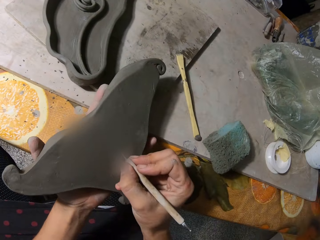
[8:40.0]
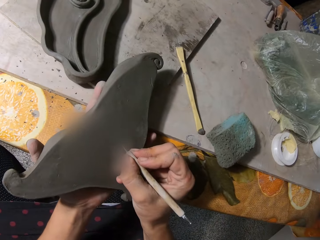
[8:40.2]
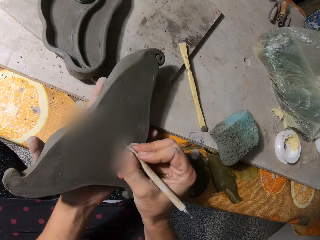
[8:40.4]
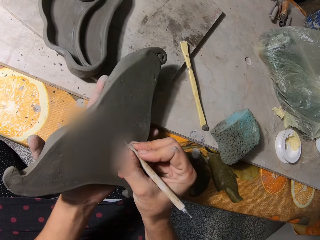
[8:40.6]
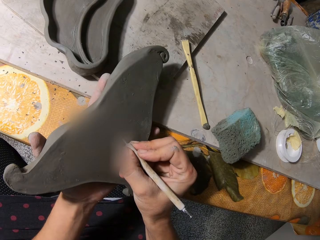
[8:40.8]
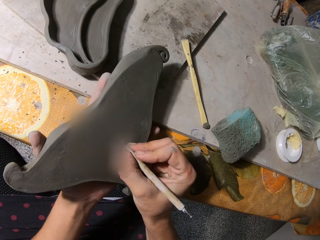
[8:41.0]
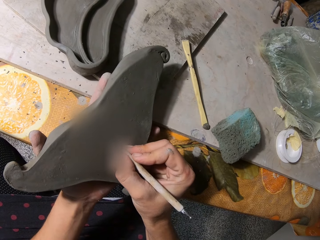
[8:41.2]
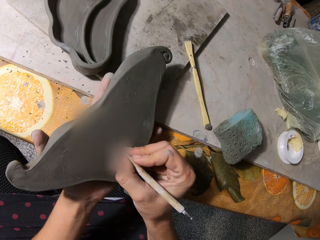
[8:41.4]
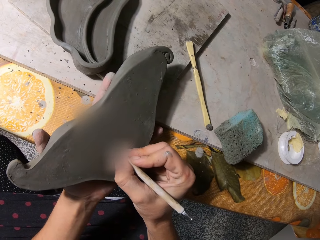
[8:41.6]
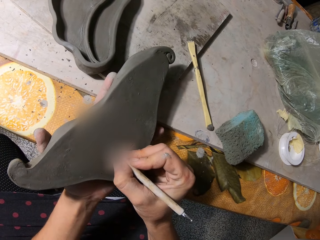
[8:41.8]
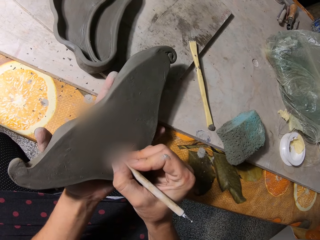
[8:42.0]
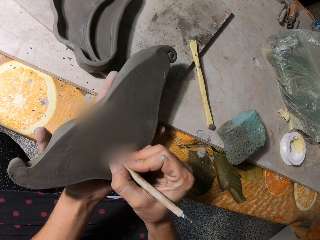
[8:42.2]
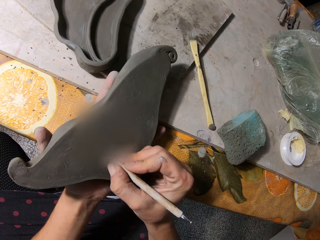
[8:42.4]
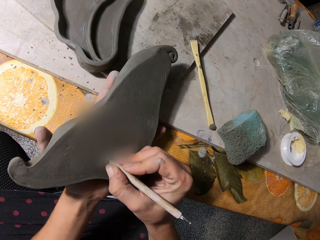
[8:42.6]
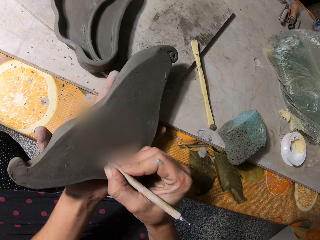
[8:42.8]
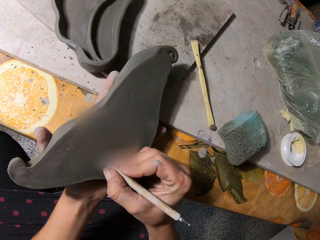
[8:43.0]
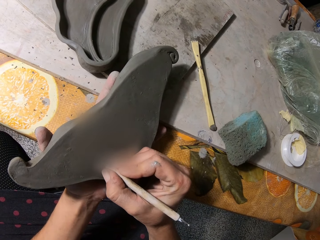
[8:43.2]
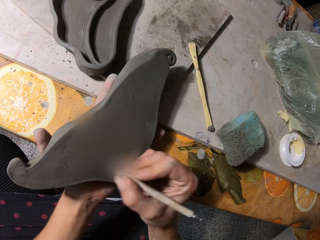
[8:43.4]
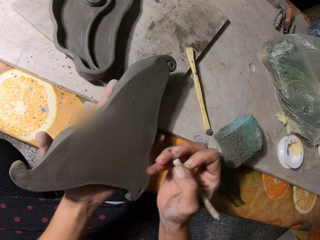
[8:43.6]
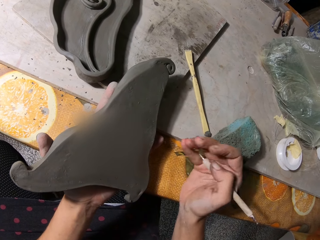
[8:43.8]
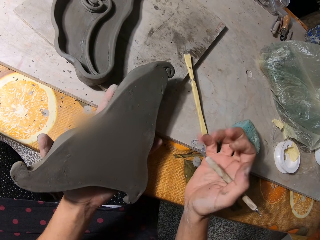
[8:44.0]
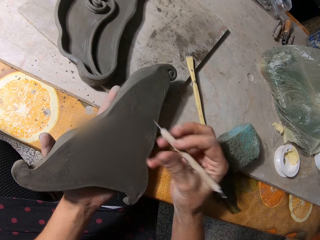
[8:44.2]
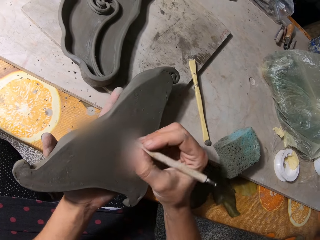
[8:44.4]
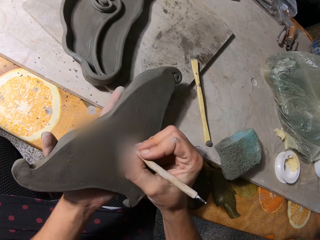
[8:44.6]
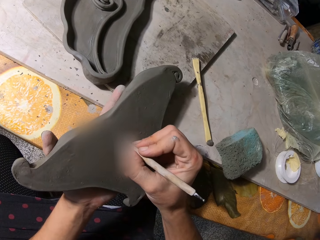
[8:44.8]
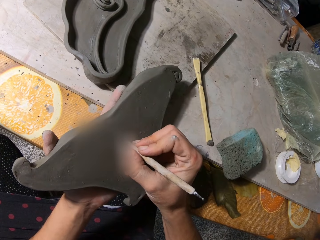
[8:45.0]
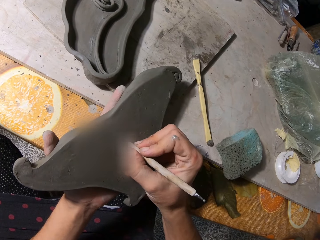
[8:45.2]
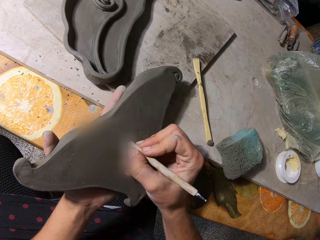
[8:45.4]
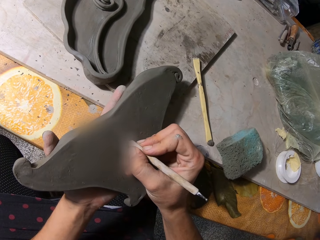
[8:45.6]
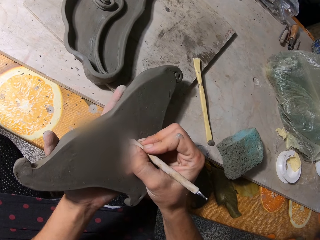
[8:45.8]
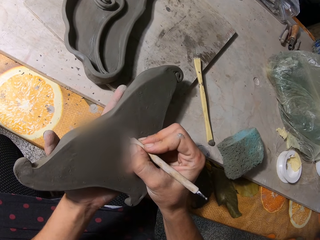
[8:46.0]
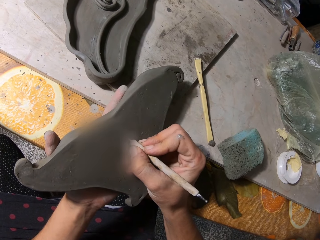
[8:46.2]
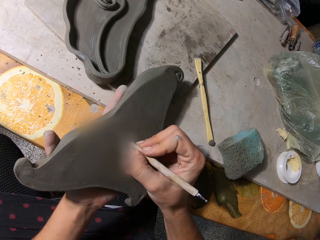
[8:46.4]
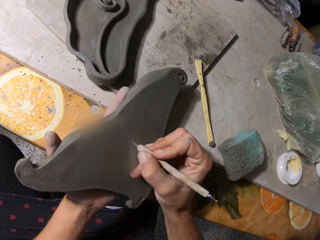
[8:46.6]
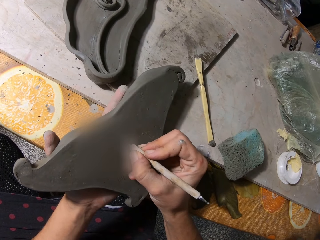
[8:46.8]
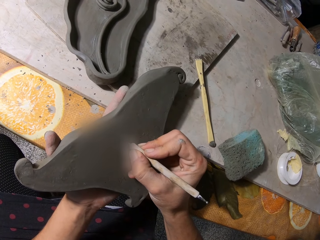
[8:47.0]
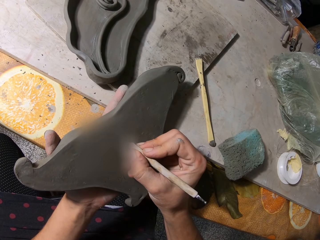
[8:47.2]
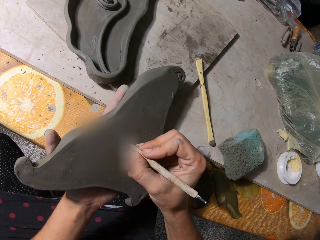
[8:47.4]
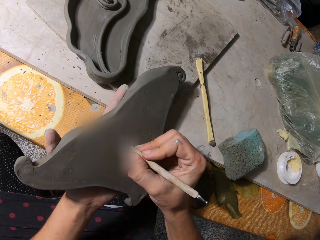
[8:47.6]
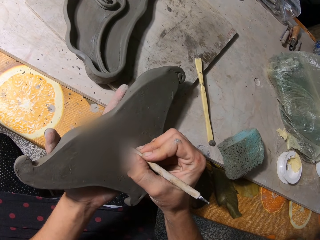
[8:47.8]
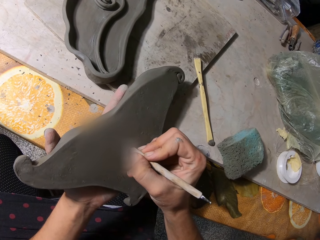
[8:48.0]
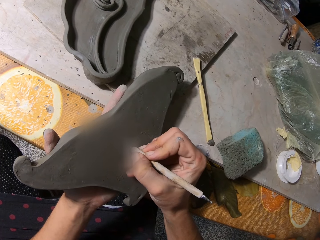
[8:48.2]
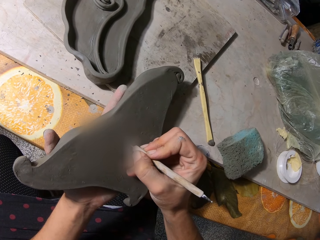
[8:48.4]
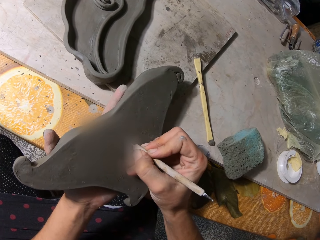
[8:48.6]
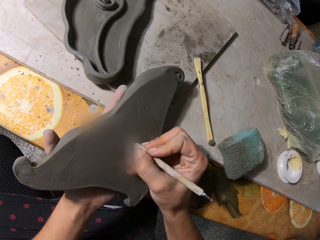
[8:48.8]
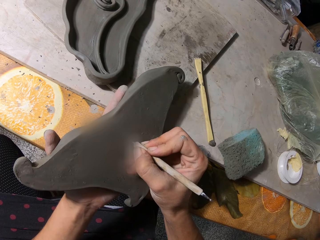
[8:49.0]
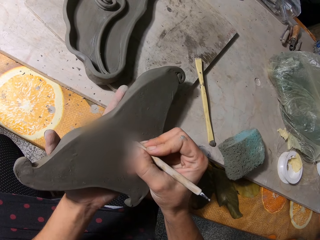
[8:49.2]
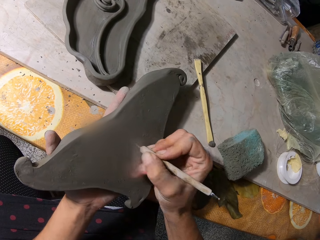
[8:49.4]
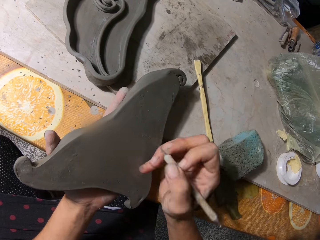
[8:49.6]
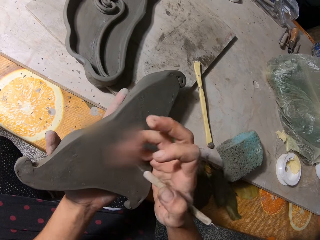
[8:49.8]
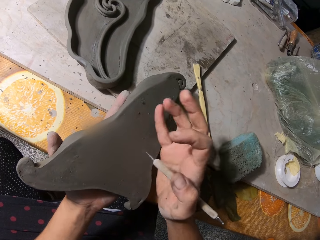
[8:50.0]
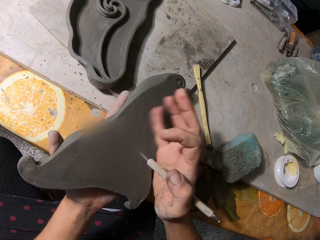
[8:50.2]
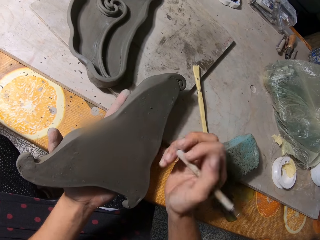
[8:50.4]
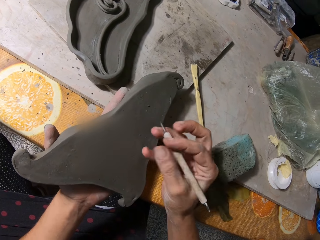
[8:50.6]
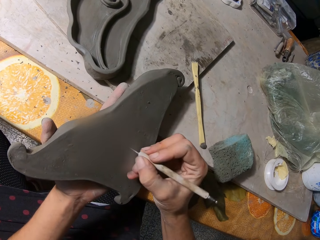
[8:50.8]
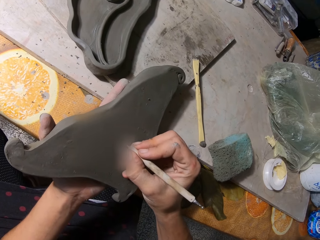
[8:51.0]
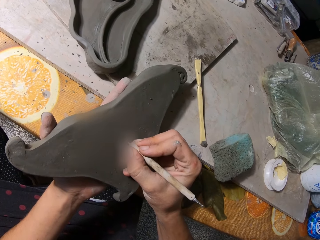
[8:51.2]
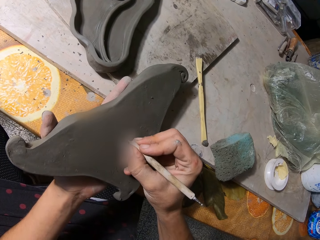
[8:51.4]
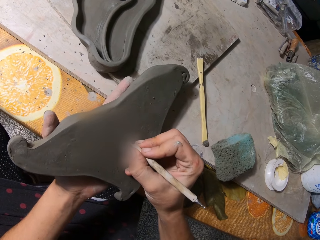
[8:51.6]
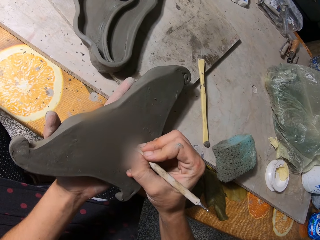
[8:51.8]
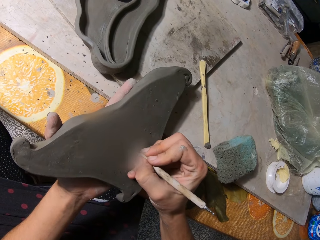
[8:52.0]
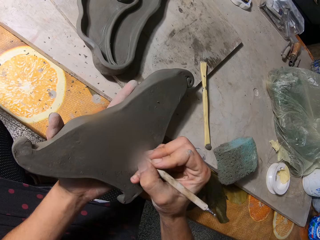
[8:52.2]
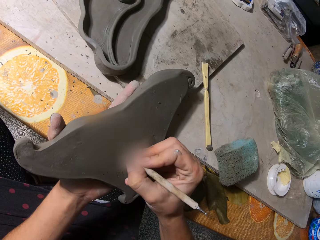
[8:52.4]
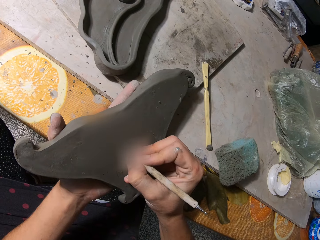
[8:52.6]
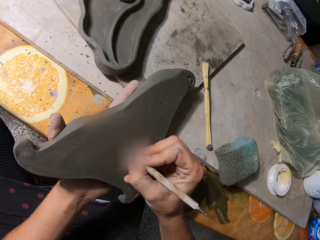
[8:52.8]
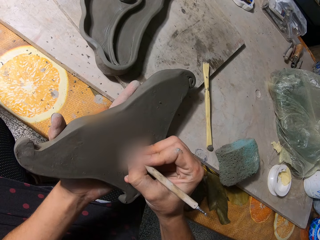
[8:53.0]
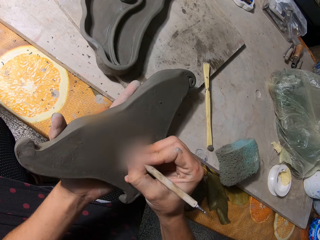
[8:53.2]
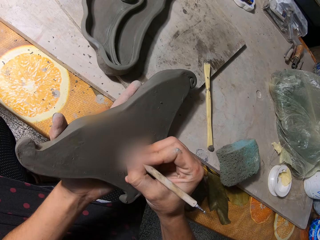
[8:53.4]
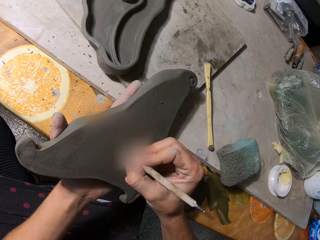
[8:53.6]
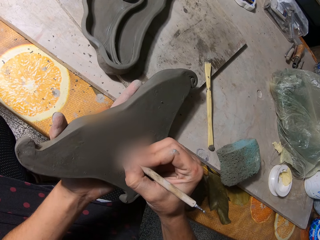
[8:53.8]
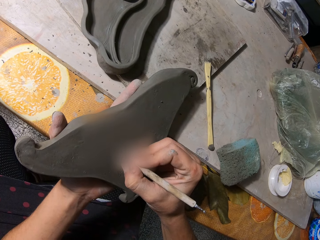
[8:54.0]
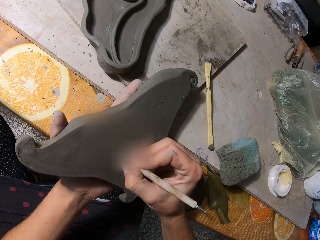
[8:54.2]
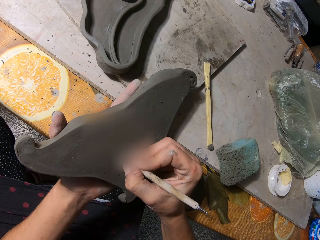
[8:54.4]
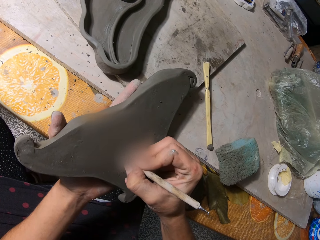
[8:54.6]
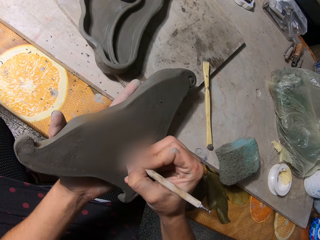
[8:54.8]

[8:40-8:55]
The camera wearer cleans the piece of clay with his right hand. He writes on the piece of clay with the stencil in his right hand.

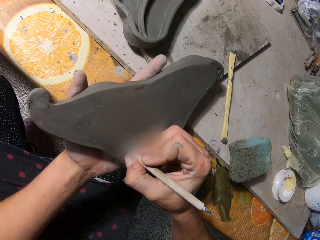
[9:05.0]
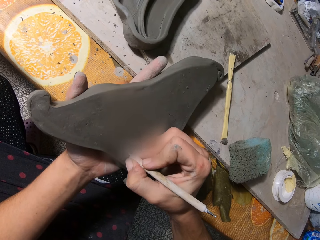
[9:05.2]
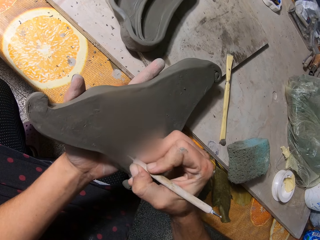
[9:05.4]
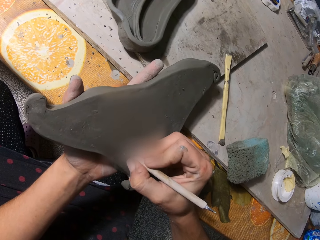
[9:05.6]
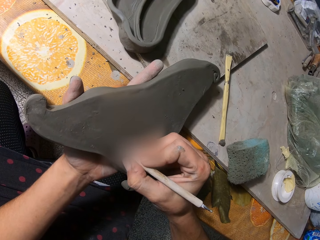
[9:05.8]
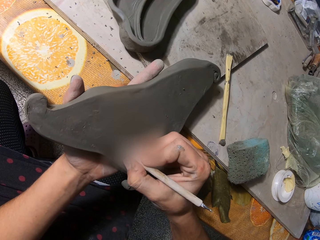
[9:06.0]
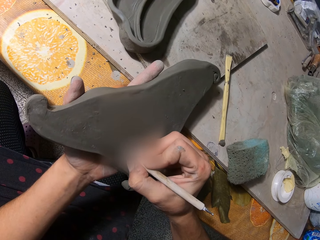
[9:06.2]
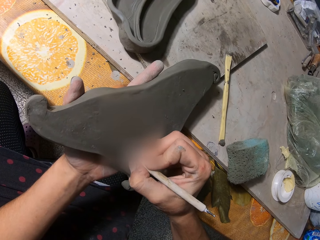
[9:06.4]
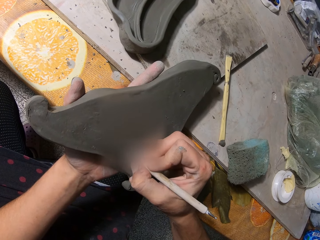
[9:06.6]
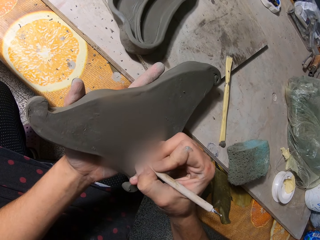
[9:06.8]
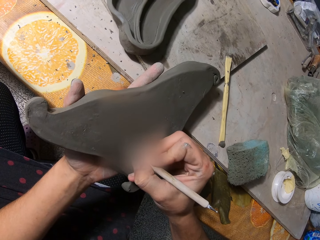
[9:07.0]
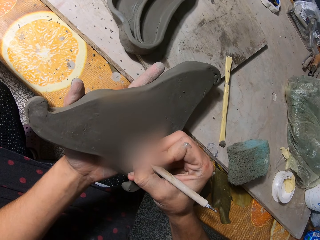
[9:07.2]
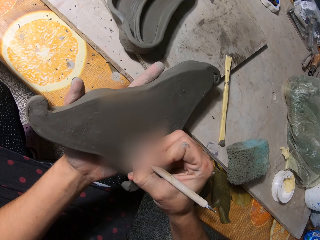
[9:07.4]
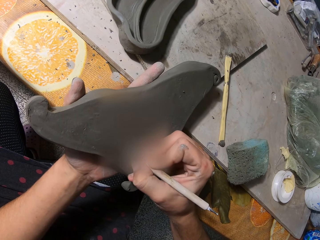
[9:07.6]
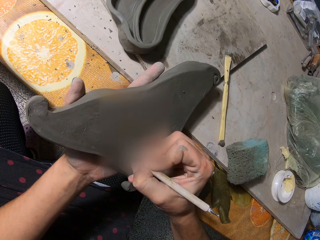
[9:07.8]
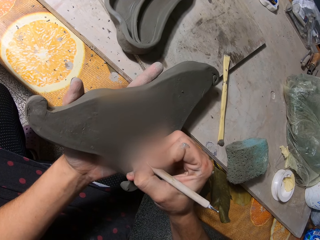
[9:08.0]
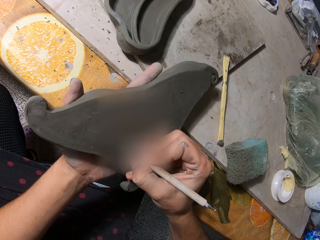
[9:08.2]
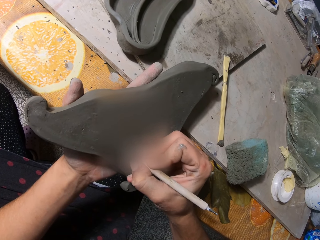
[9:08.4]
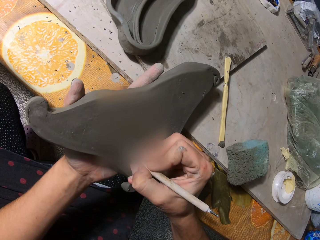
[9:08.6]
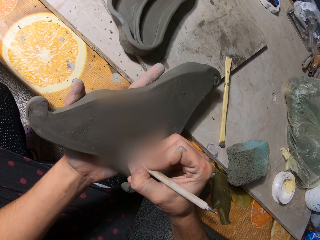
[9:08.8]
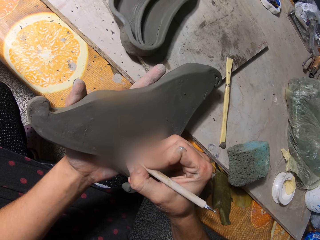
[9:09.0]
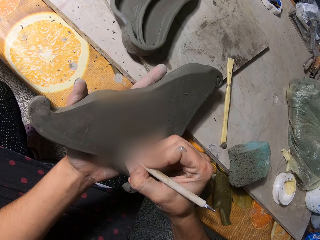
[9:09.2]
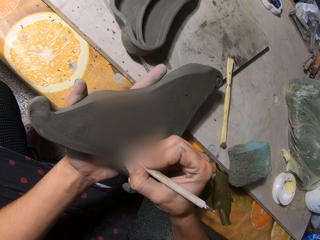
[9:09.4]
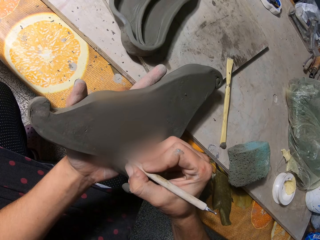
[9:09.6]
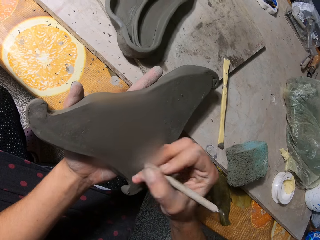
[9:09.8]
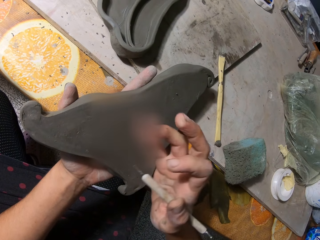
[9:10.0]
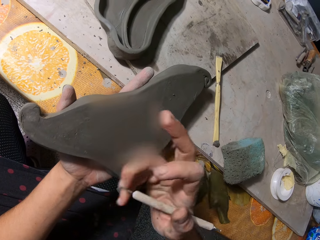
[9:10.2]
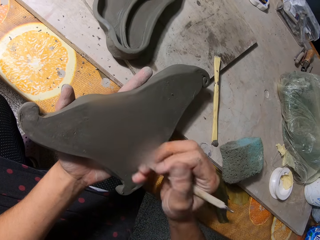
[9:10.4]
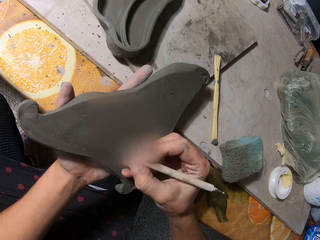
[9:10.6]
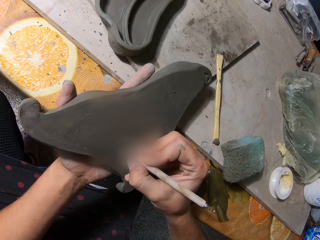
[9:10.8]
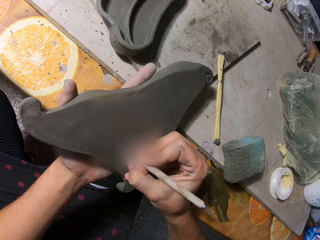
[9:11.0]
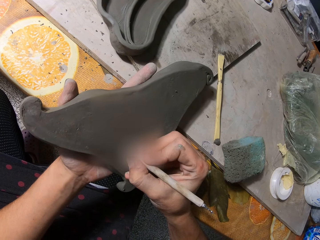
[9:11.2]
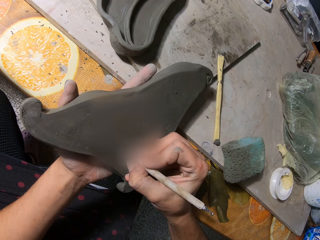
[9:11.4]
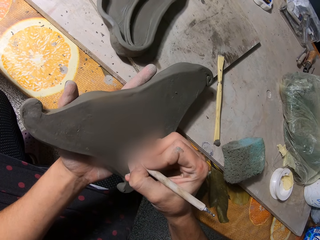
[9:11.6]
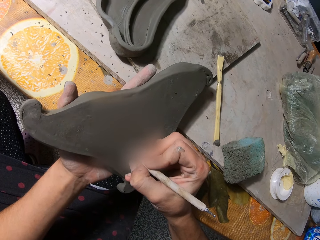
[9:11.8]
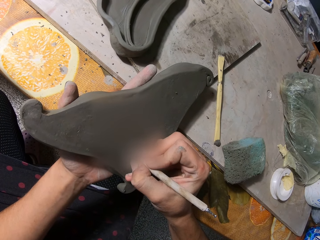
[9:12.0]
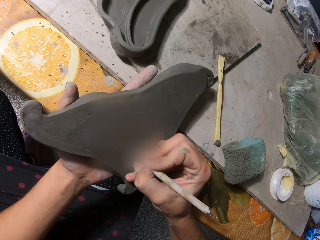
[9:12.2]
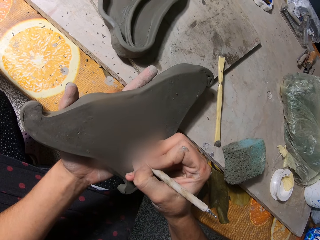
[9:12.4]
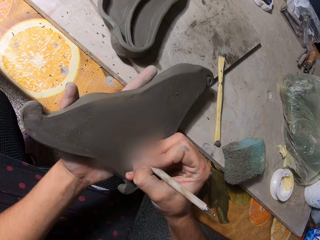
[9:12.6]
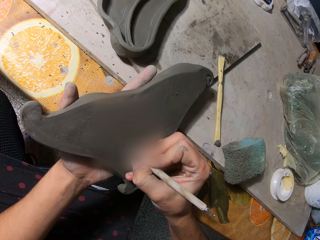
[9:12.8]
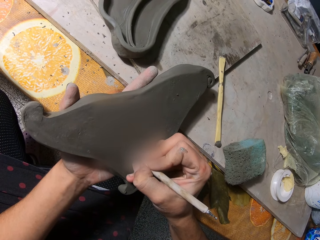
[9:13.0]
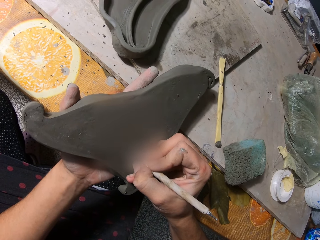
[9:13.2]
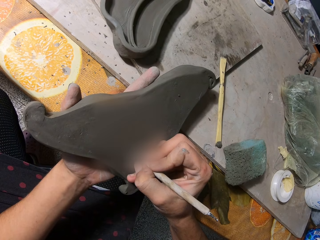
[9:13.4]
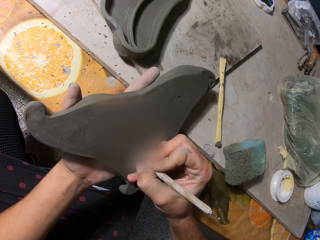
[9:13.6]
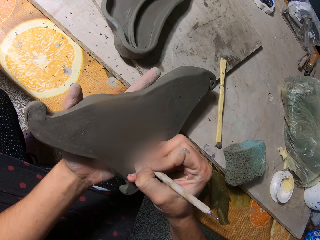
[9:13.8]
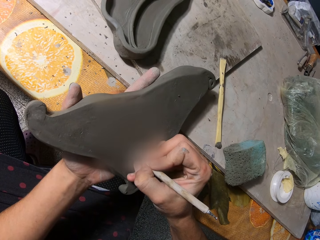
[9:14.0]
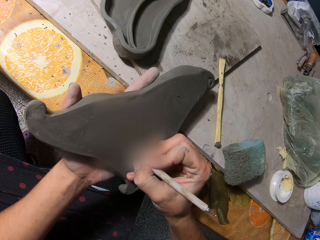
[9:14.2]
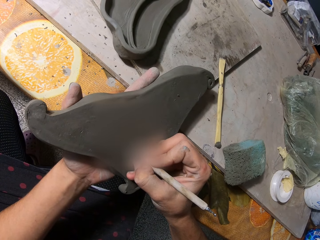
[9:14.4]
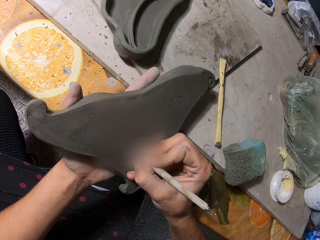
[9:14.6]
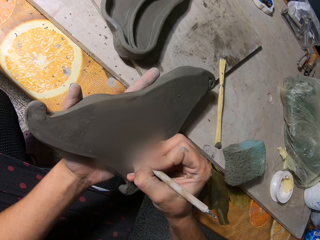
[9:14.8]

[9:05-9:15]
The camera wearer wipes the sculpture. They write on the sculpture with a chisel.
